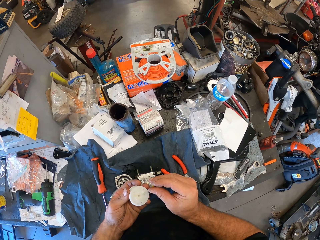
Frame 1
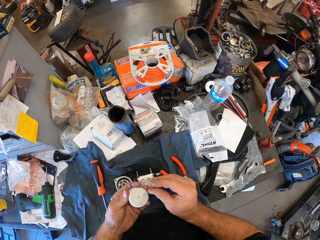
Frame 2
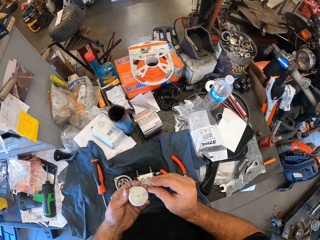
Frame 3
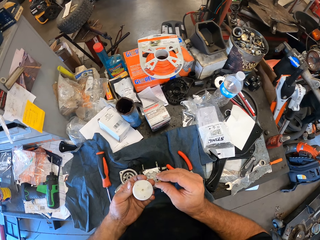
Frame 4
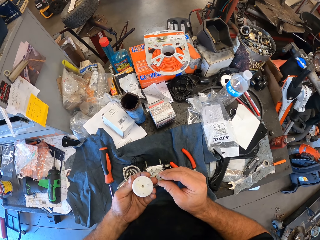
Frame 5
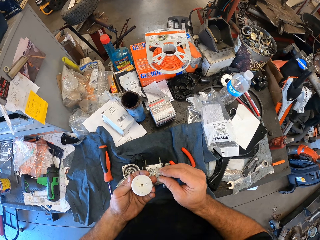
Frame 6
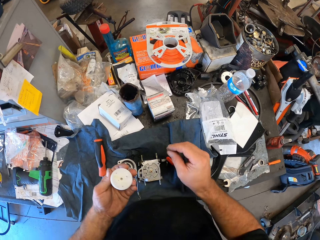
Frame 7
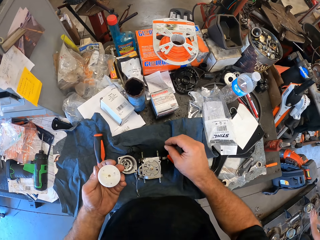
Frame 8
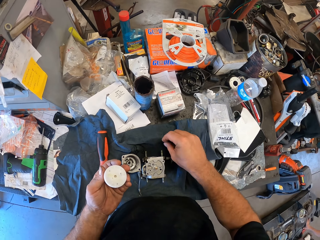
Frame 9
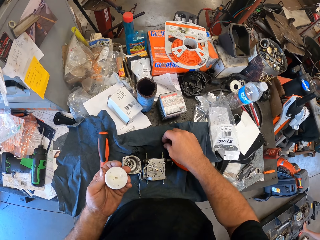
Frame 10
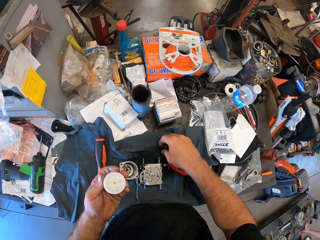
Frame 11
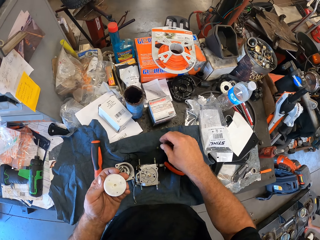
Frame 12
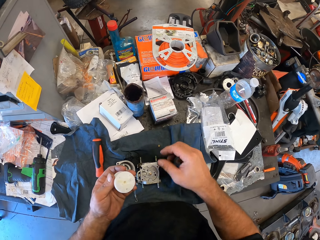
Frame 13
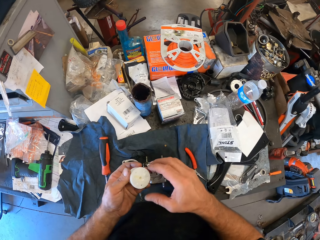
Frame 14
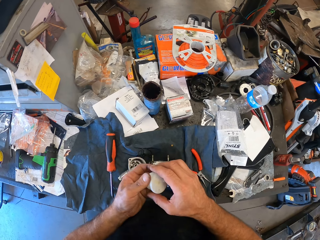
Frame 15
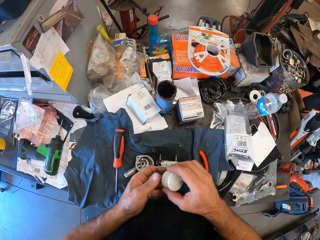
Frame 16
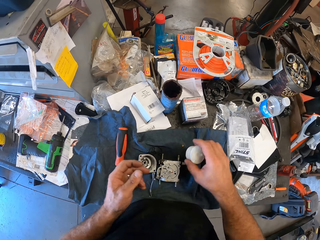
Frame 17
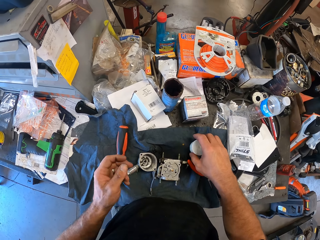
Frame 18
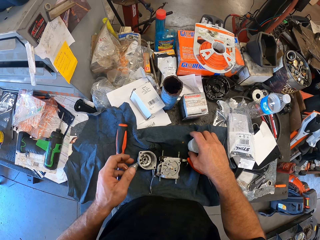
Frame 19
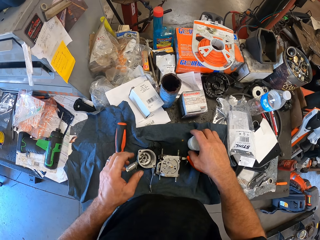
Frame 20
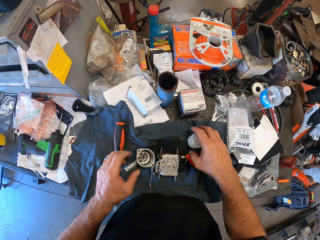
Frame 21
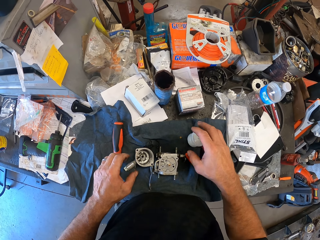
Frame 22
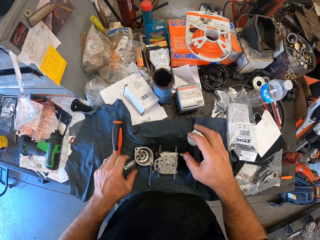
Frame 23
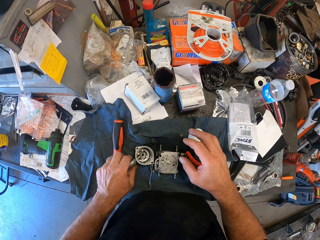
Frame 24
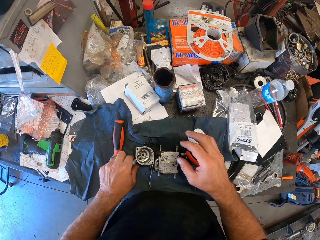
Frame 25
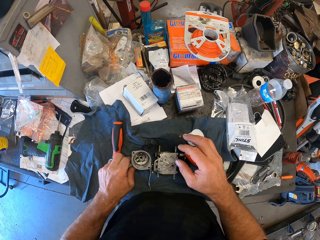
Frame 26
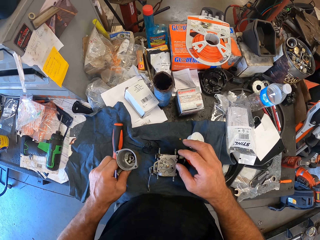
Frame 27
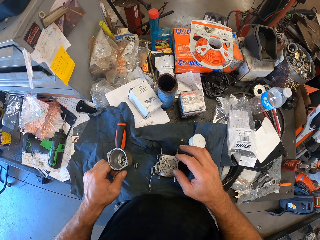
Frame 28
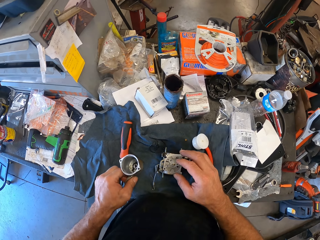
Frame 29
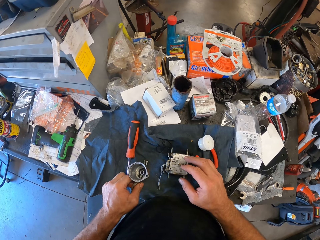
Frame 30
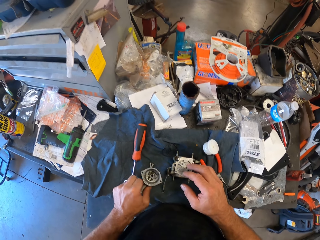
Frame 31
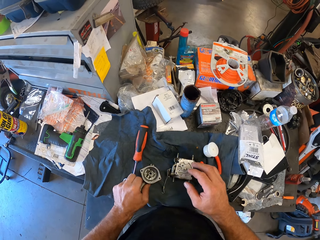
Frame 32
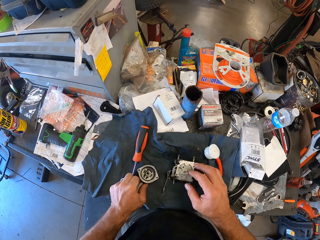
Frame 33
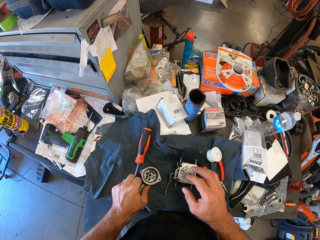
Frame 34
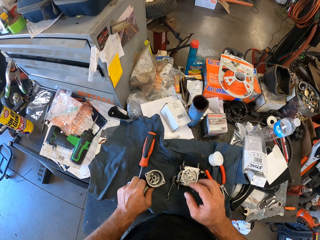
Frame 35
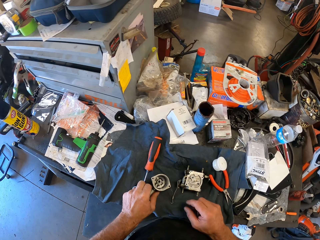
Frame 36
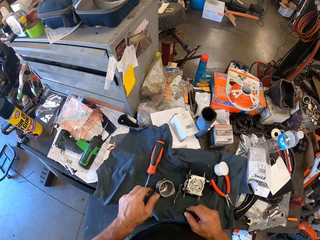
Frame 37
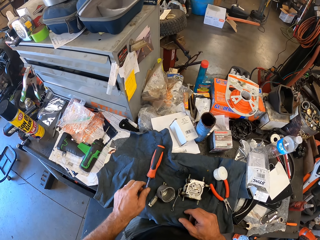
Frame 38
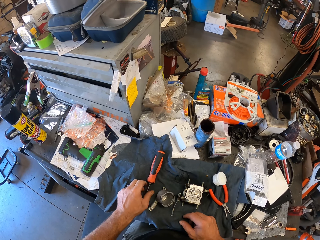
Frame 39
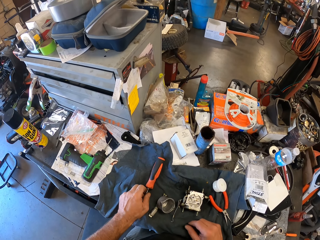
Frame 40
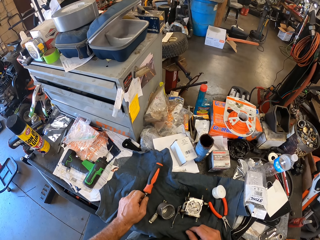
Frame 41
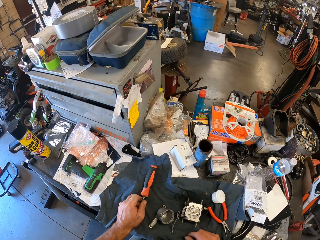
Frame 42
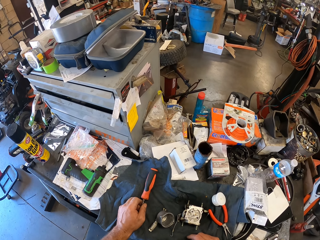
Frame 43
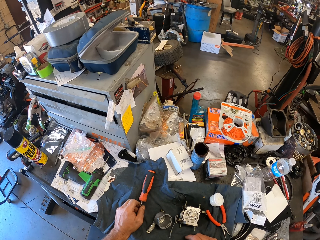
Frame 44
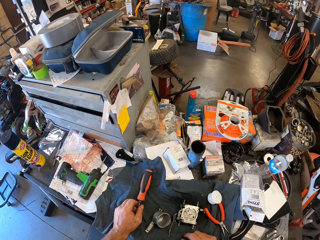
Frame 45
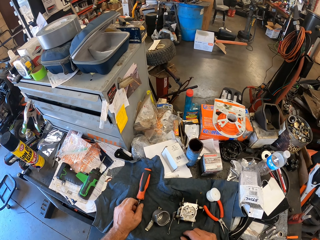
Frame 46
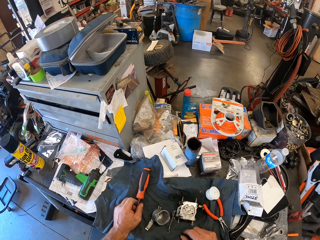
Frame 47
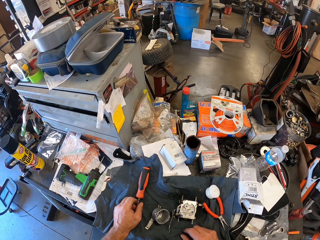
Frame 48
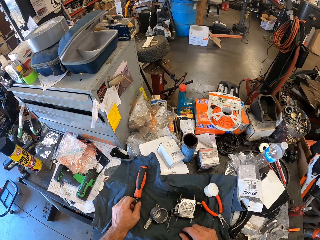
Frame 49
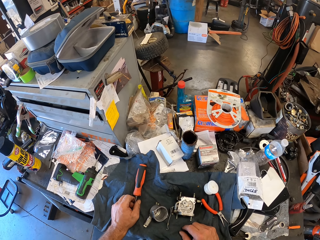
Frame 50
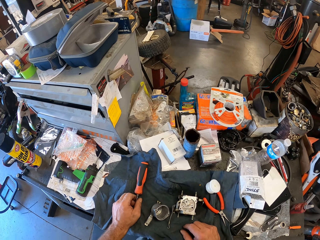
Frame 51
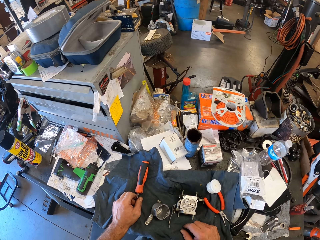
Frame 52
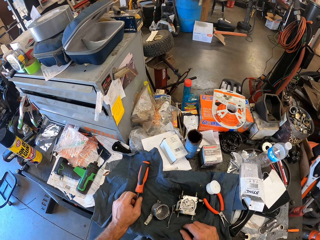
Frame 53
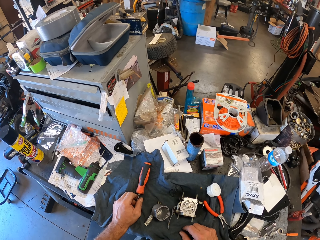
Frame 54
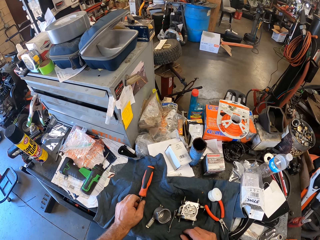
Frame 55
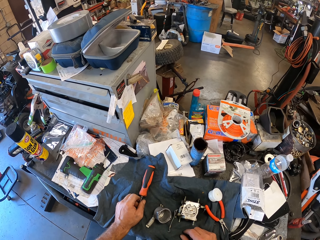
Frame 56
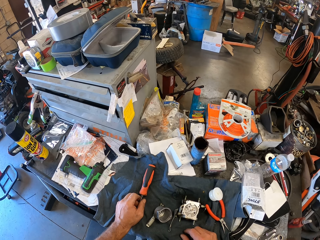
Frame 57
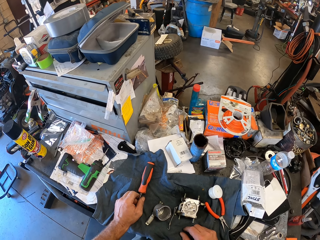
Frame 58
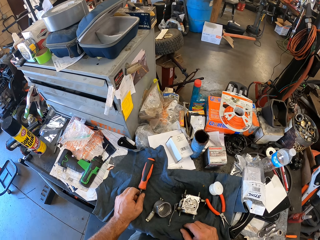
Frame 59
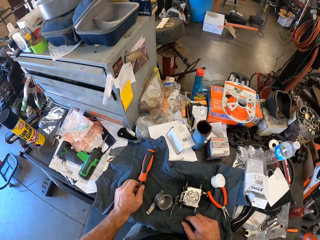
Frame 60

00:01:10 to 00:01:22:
A man moves his hand backwards. The camera wearer drops the screw on the towel on the cabinet with his right hand. He transfers the float from his left hand to his right hand. He drops the float on the towel on the cabinet with his right hand. He moves the float chamber of the mower carburetor on the towel with his left hand. He picks something on the towel on the cabinet. He looks around. He puts something on the towel on the cabinet. He moves the screwdriver on the towel with his left hand. He looks around. He holds the screwdriver on the towel on the cabinet with his left hand.

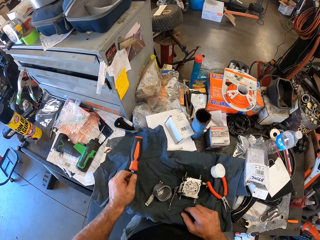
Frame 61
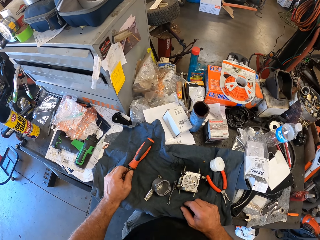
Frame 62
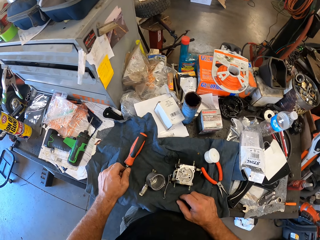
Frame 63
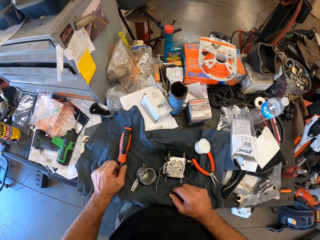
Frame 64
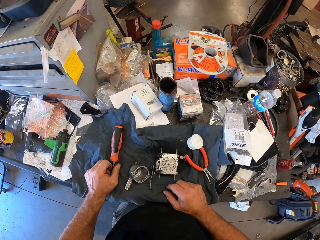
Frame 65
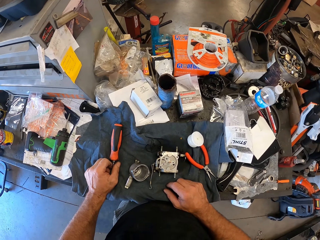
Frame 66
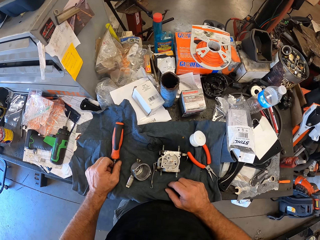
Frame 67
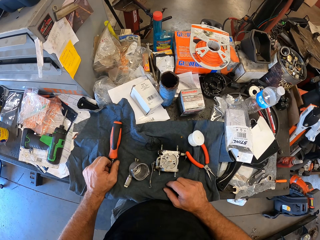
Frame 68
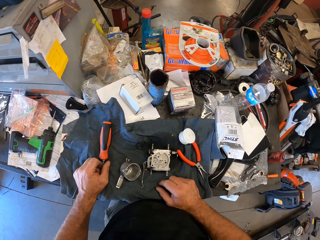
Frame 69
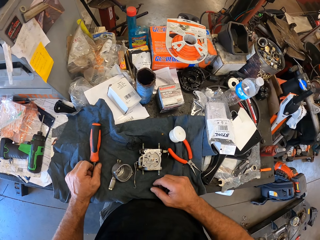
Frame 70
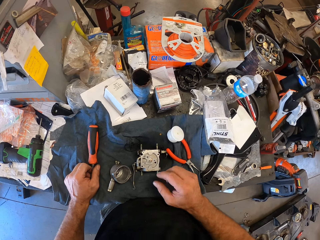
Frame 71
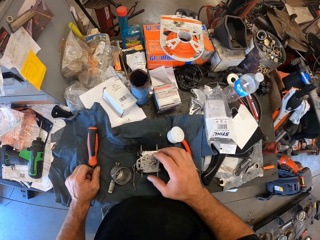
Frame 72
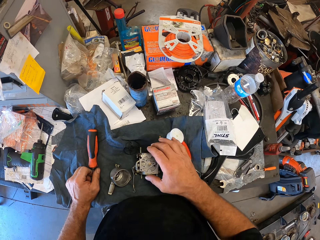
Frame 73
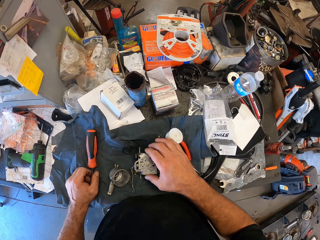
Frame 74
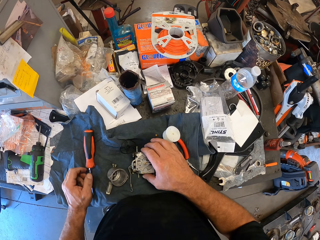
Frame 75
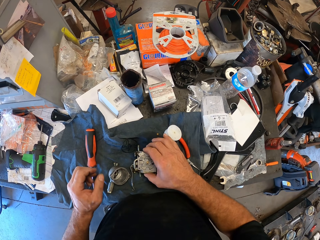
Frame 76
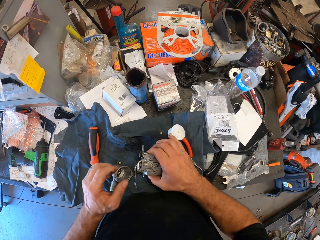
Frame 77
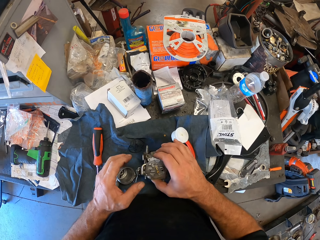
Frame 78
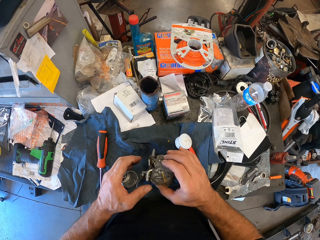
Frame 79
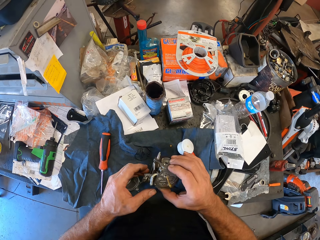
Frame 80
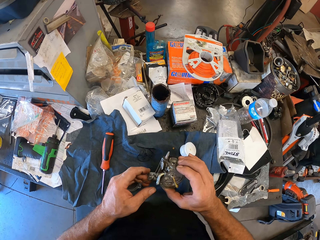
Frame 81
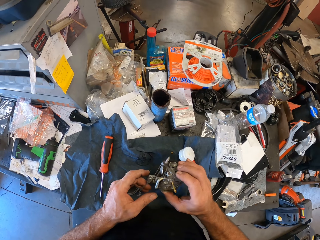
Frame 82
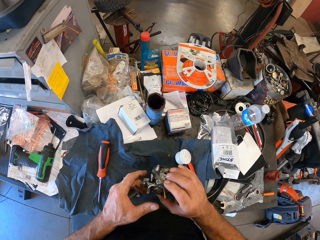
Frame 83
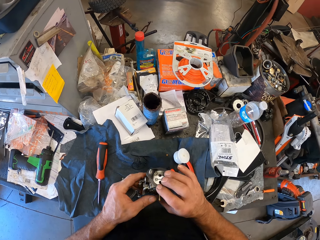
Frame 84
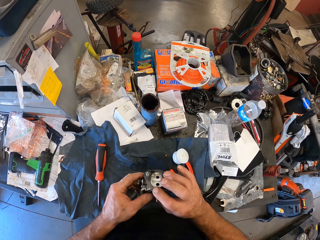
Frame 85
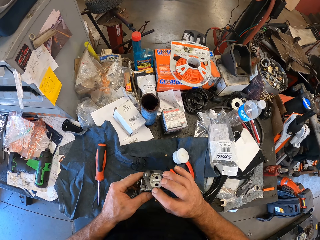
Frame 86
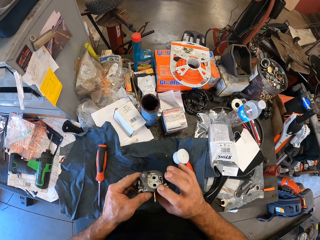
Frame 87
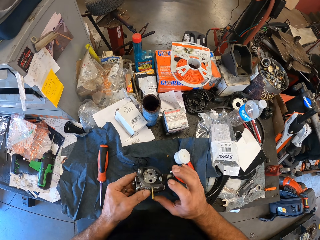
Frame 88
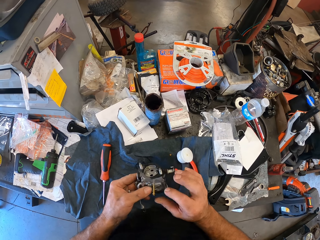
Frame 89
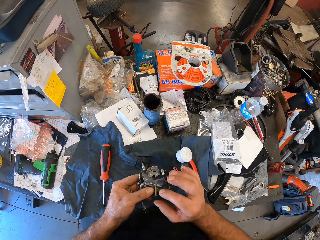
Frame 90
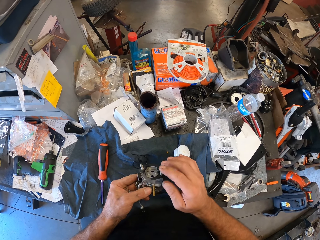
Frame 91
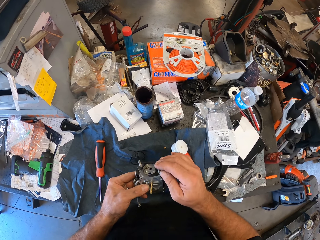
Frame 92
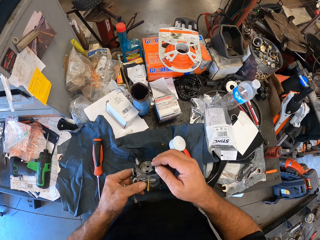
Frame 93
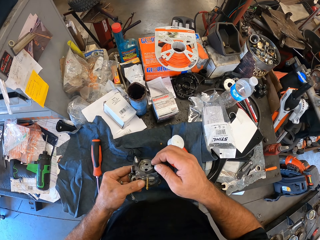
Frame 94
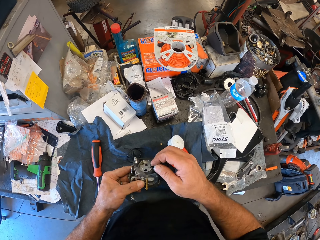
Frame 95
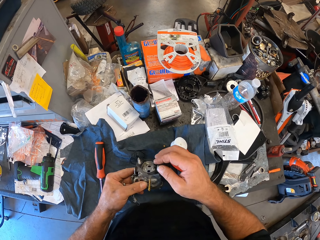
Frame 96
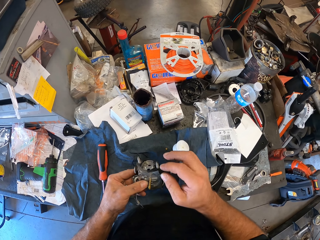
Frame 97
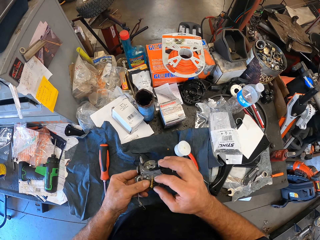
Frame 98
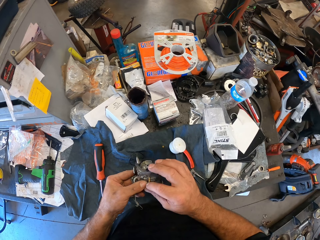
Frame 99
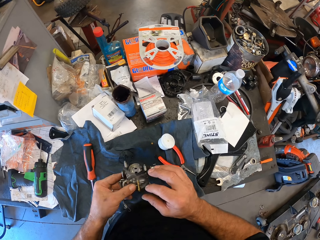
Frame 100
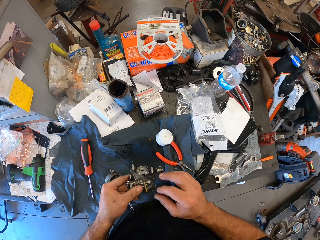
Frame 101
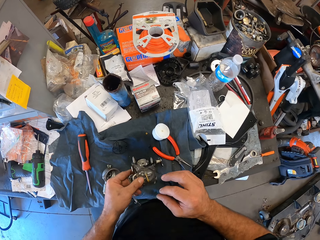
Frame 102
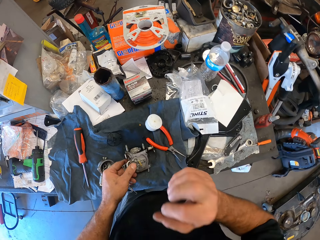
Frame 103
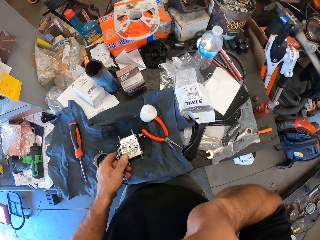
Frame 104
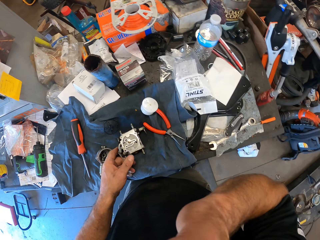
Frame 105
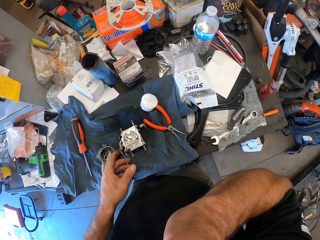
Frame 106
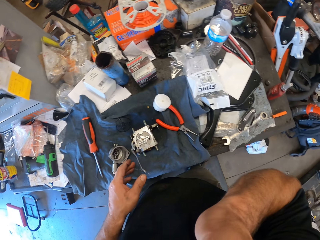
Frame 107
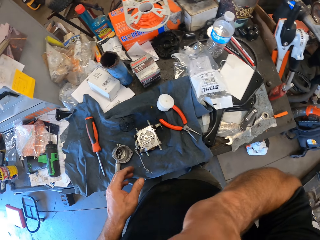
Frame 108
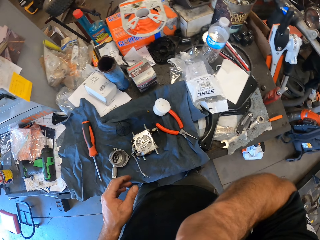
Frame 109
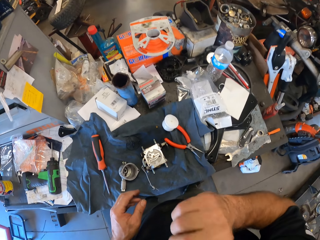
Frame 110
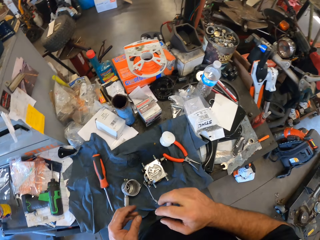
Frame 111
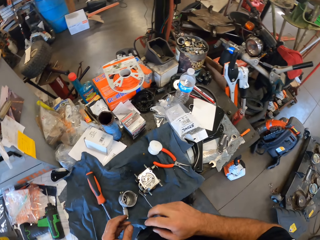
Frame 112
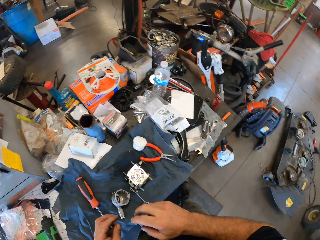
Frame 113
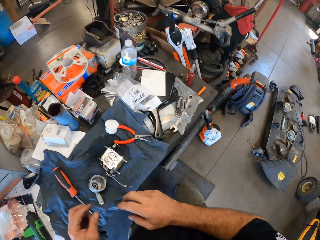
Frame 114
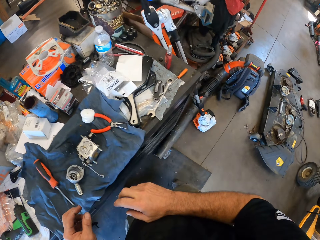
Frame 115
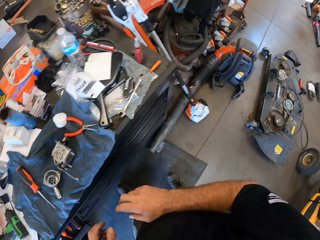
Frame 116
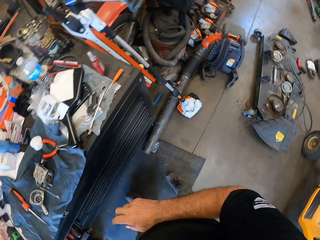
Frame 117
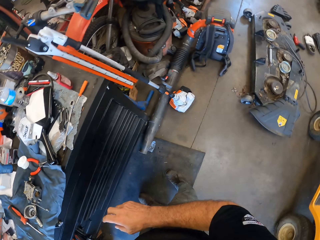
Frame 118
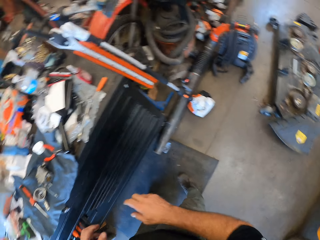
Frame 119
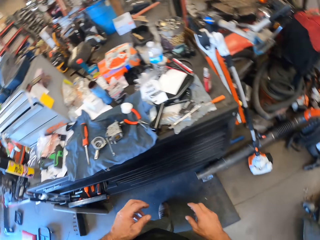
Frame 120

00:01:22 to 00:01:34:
The camera wearer moves the screwdriver on the towel with his left hand. He picks up the mower carburetor from the towel with his right hand. He checks the mower carburetor in his hands. He drops the mower carburetor on the towel on the cabinet with his left hand. He scratches his face with his right hand. He moves backwards.
